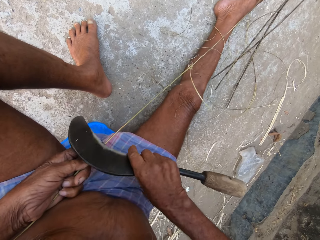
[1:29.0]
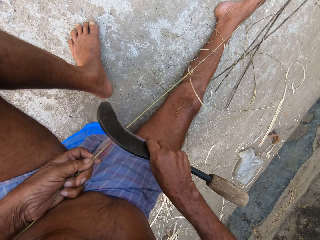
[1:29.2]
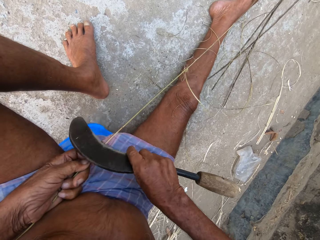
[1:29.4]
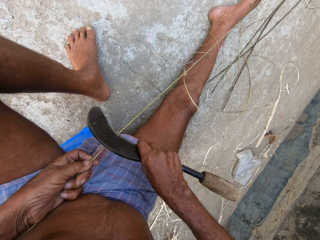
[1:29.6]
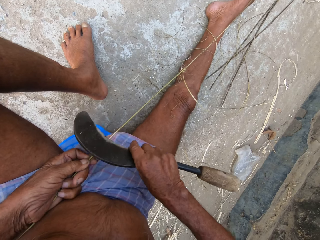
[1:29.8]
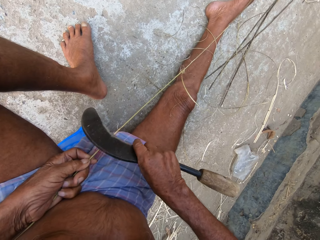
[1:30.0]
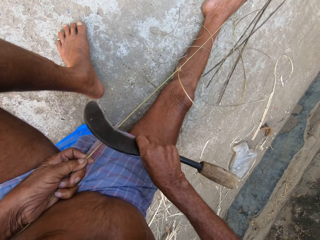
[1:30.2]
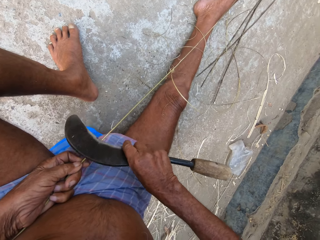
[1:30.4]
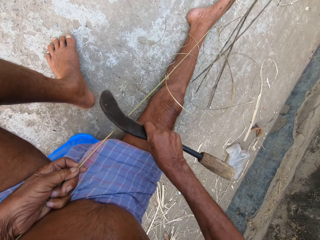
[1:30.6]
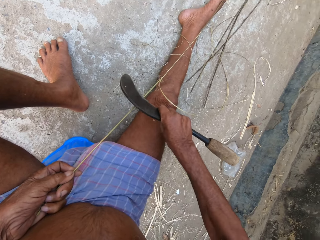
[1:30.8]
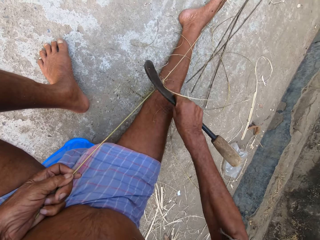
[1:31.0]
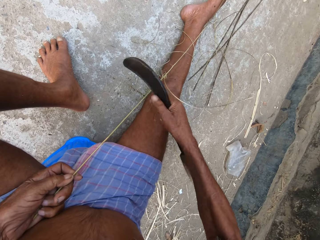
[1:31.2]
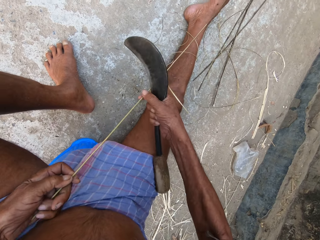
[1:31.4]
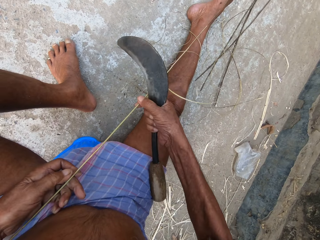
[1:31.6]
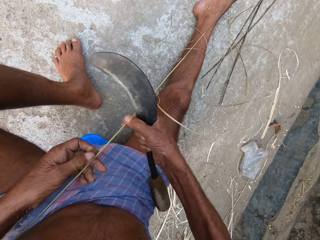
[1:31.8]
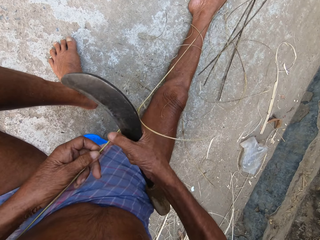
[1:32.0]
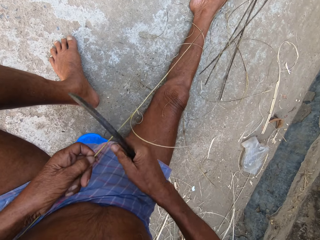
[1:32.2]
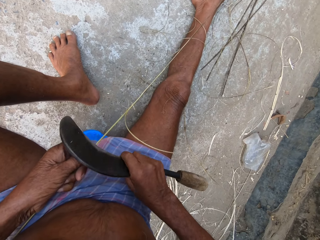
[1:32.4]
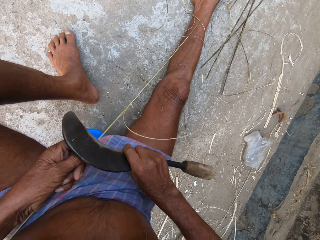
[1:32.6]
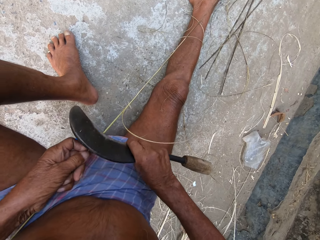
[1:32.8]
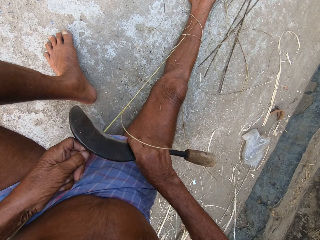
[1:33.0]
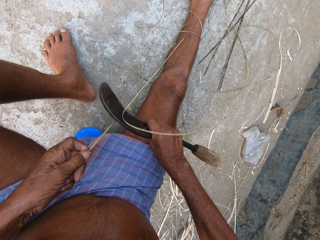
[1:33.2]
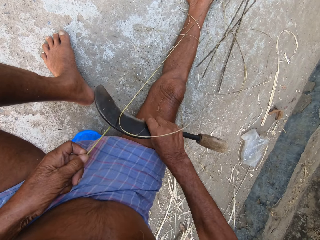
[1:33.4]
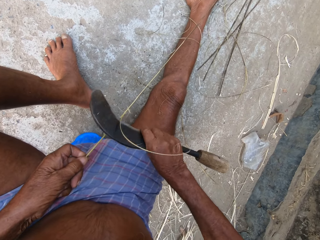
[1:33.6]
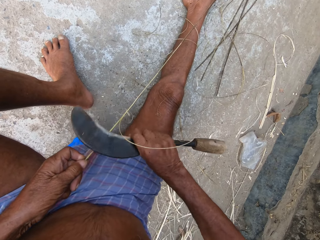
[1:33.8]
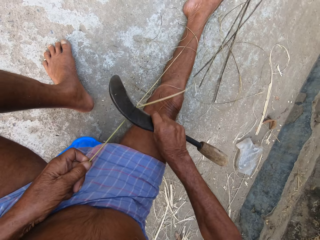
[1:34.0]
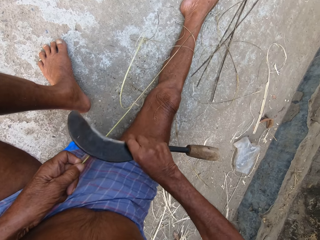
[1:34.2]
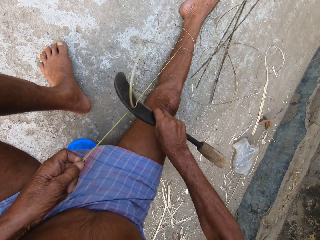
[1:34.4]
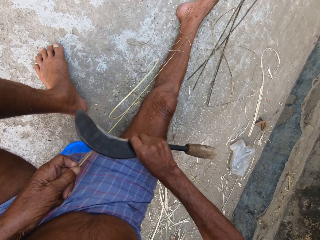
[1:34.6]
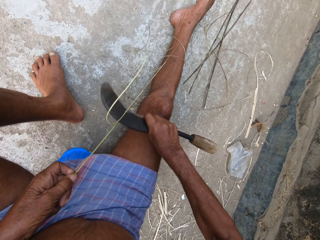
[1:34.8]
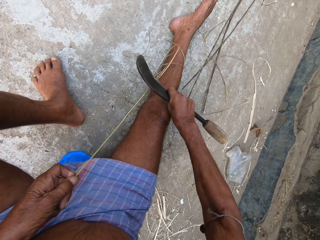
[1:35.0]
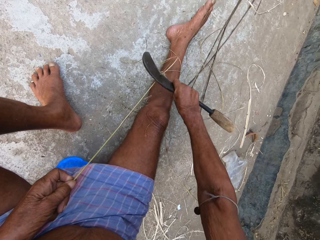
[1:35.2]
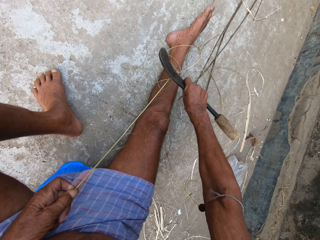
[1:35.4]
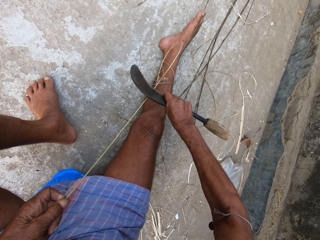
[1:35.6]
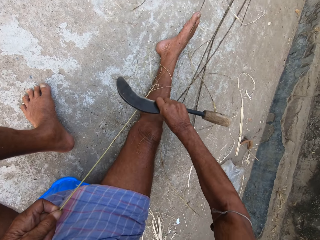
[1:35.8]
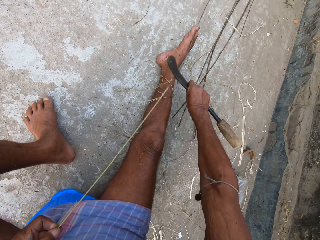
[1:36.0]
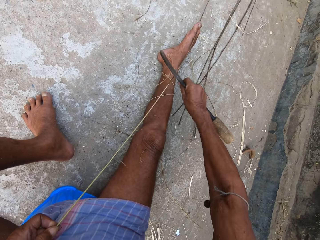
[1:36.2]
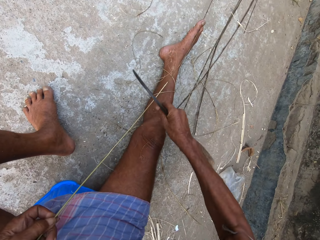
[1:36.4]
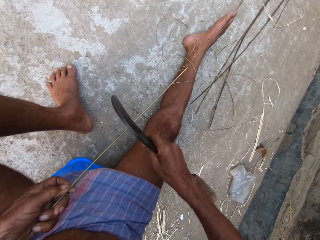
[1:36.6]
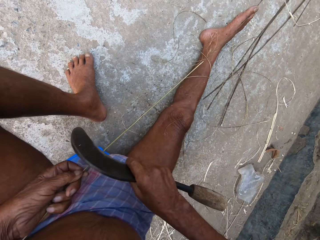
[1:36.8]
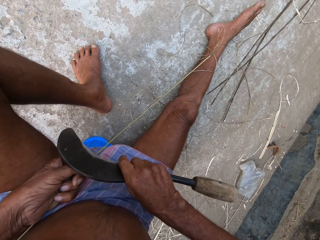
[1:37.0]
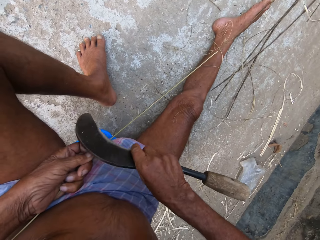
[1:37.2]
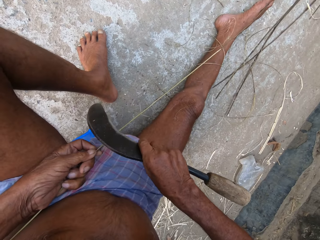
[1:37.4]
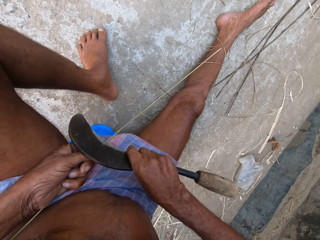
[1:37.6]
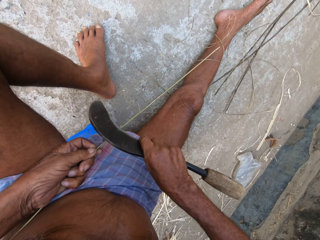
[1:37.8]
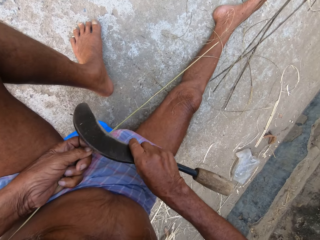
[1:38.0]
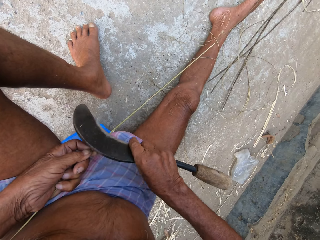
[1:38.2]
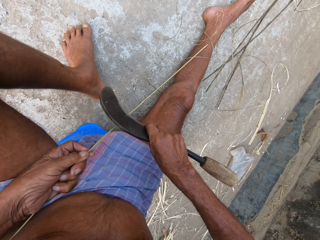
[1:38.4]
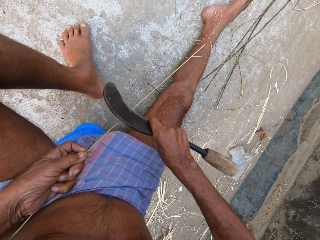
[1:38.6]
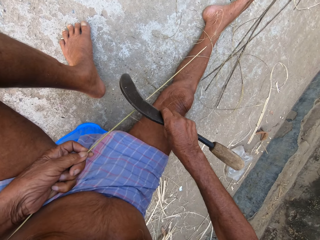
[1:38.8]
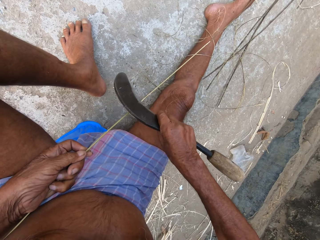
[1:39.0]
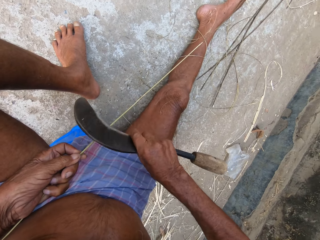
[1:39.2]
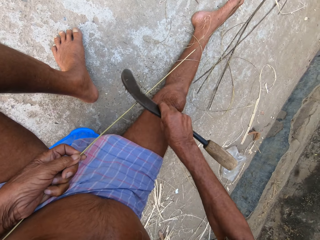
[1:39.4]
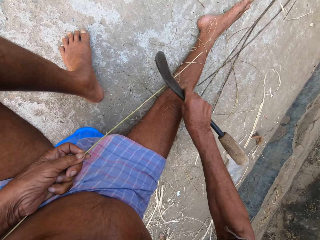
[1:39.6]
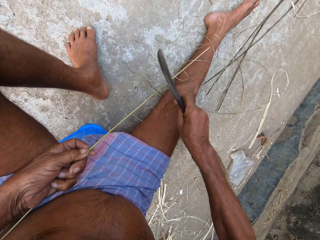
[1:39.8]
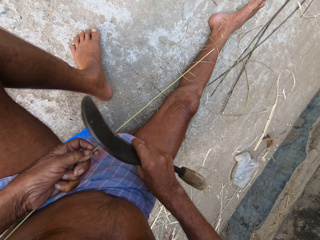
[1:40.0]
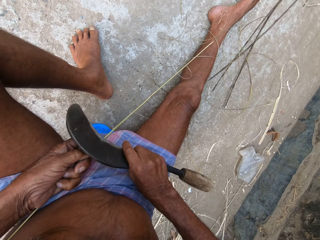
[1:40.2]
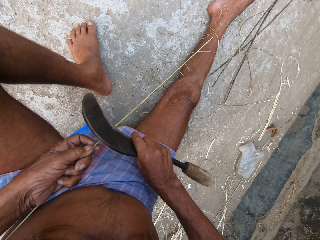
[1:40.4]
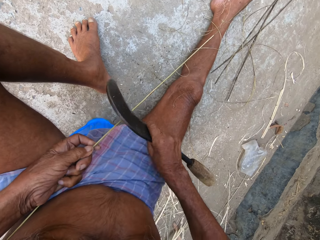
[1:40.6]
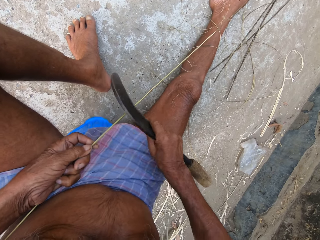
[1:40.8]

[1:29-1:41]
The camera wearer trims the bamboo cane or sisal with the sickle in his right hand. He stretches the sisal. He adjusts the bamboo cane with both hands. He trims the bamboo cane with the sickle in his right hand.

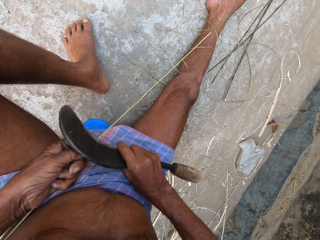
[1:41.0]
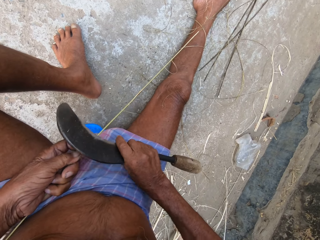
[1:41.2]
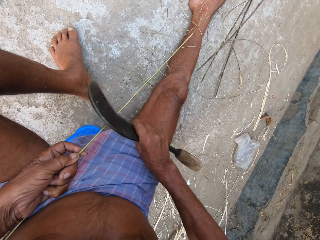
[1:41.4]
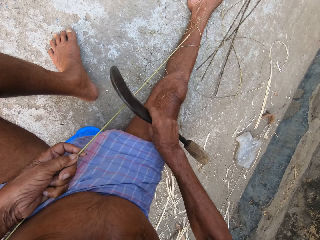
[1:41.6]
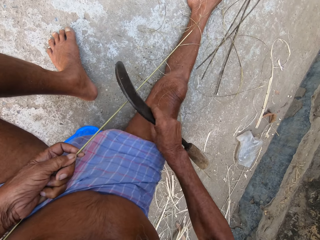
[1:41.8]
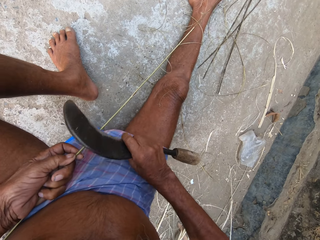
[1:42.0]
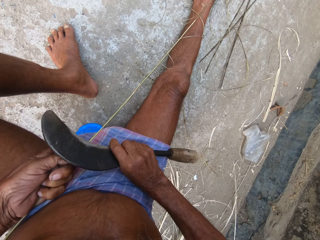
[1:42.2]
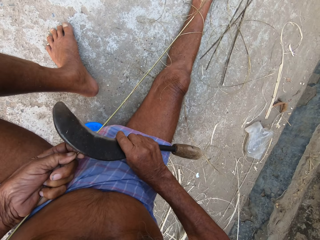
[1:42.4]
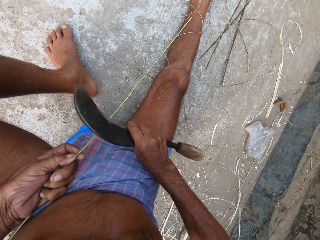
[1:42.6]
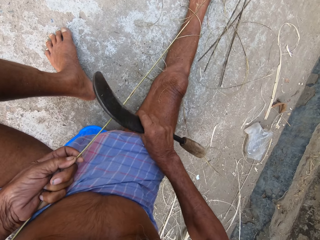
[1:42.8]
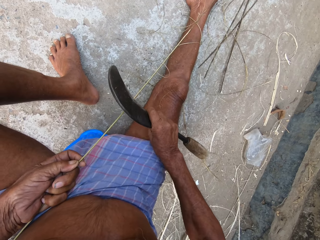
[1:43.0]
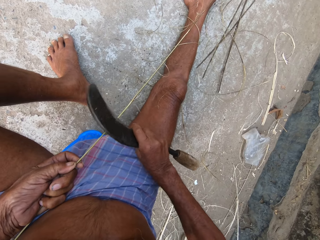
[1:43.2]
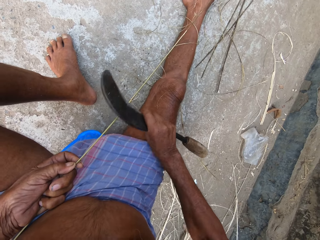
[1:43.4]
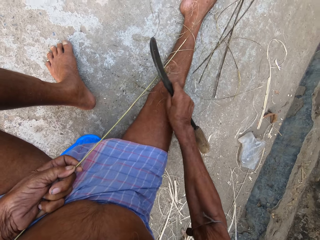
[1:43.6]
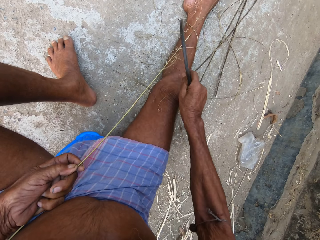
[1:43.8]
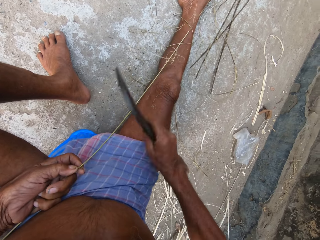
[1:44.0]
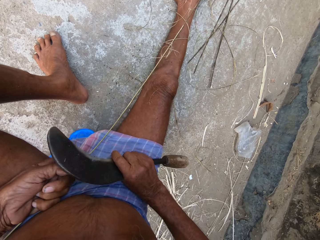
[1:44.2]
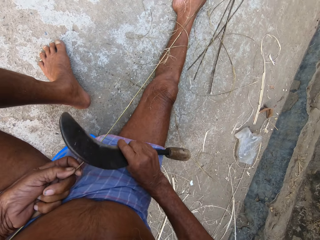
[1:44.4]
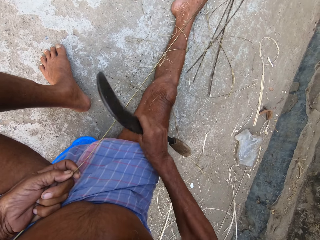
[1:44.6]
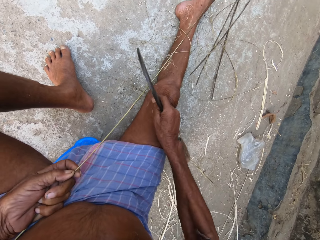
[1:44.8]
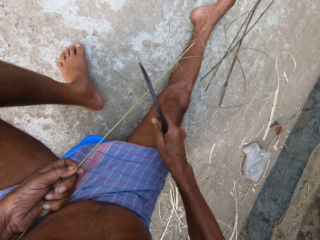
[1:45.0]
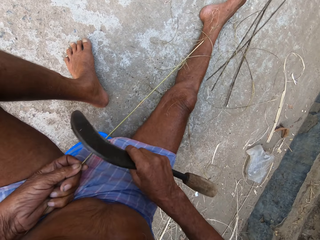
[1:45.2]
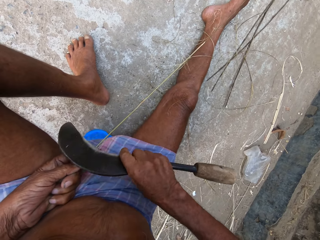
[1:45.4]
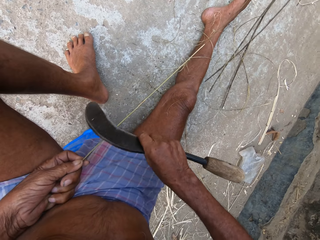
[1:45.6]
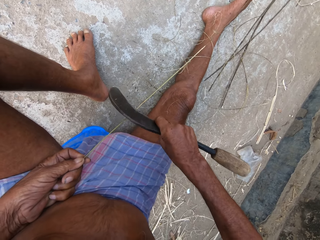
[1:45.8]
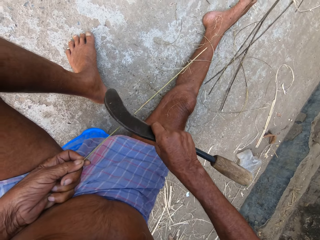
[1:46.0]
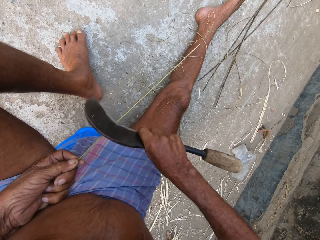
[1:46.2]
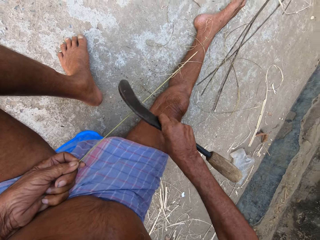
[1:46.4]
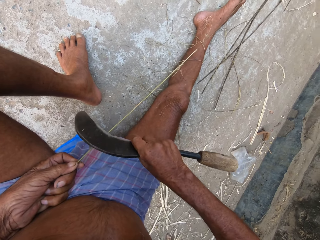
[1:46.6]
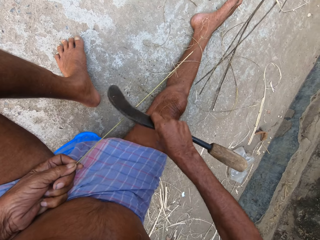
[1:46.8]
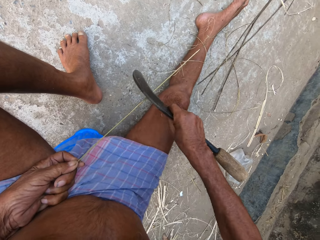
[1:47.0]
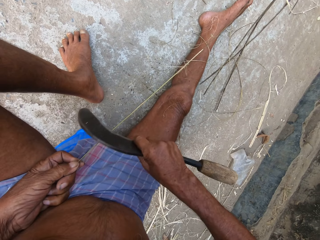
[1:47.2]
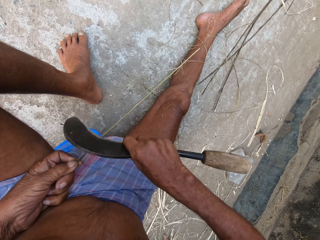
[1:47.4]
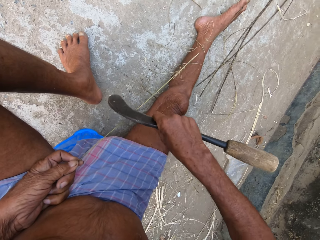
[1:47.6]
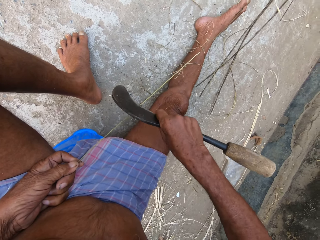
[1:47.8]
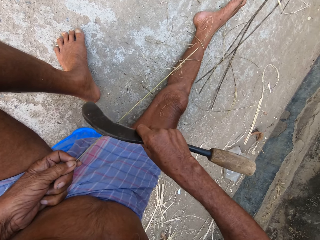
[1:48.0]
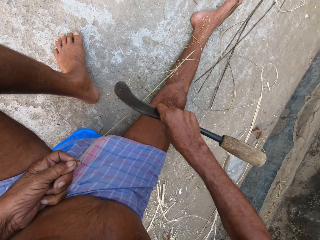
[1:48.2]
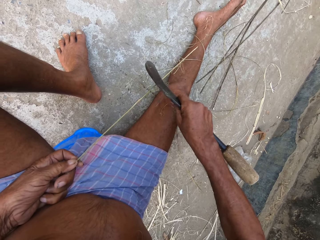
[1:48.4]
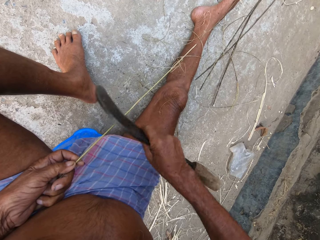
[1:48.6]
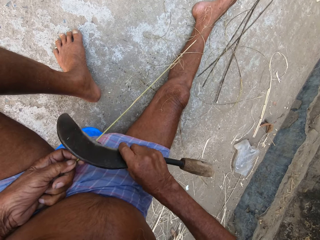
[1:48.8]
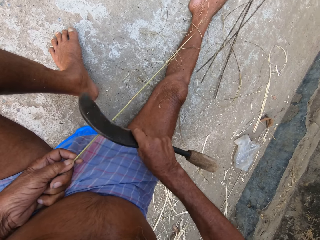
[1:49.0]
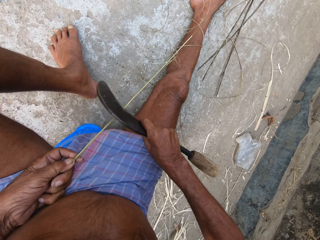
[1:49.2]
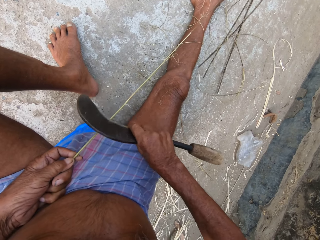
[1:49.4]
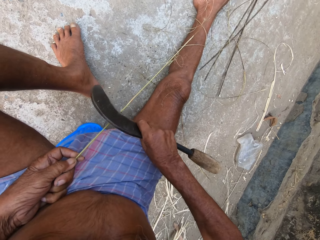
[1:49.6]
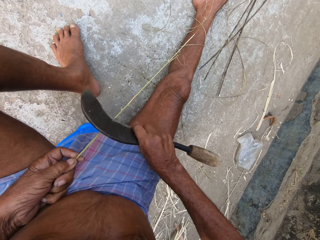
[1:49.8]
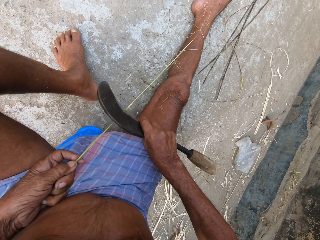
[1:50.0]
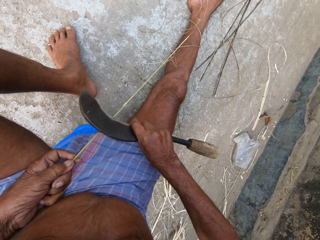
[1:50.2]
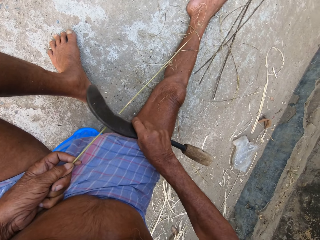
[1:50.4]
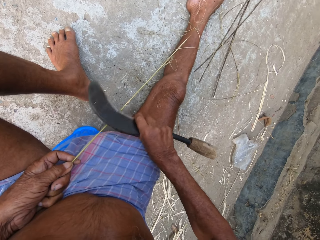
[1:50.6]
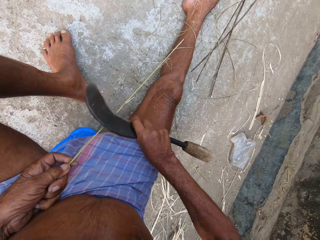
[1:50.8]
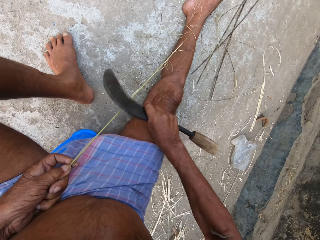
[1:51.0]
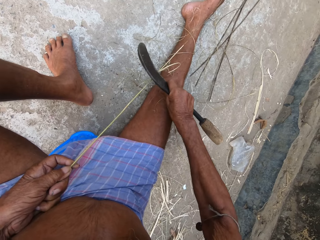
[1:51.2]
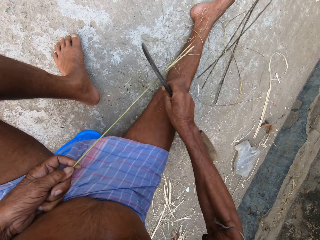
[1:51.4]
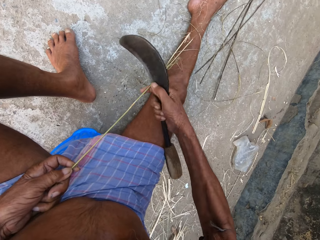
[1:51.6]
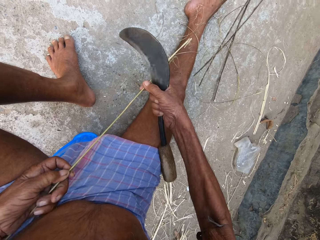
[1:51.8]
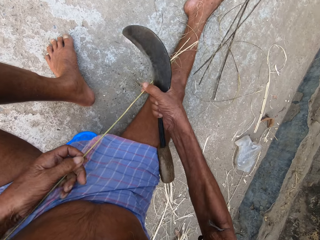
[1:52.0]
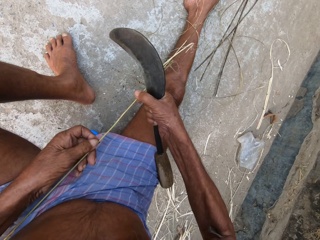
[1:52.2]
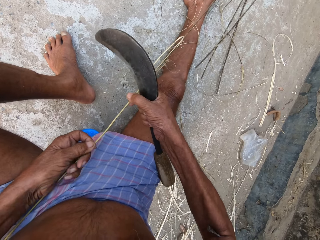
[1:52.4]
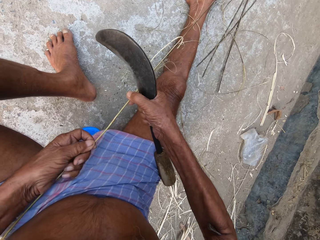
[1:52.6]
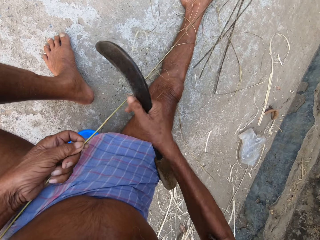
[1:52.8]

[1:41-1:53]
The camera wearer adjusts the bamboo cane or sisal with both hands. They hold the sisal.
